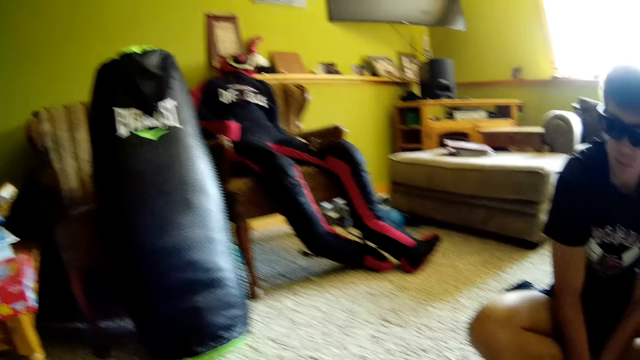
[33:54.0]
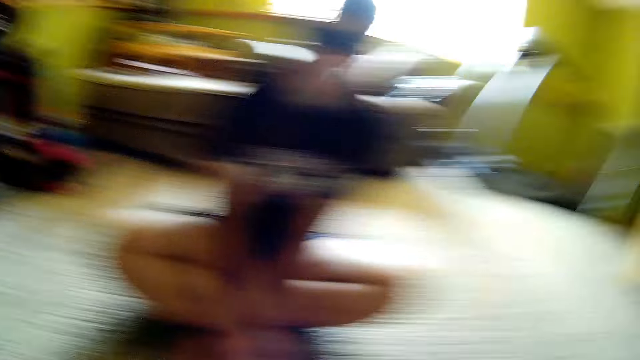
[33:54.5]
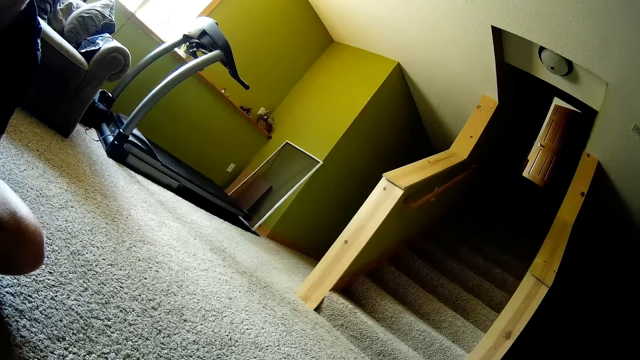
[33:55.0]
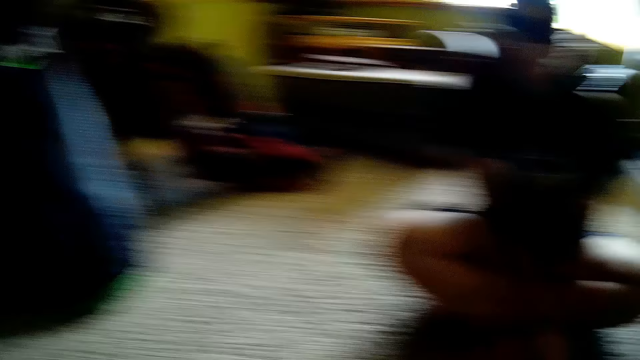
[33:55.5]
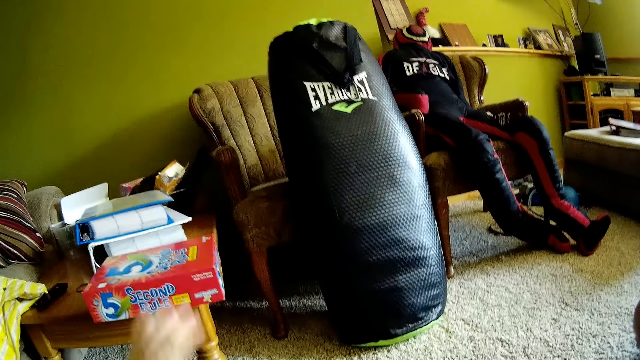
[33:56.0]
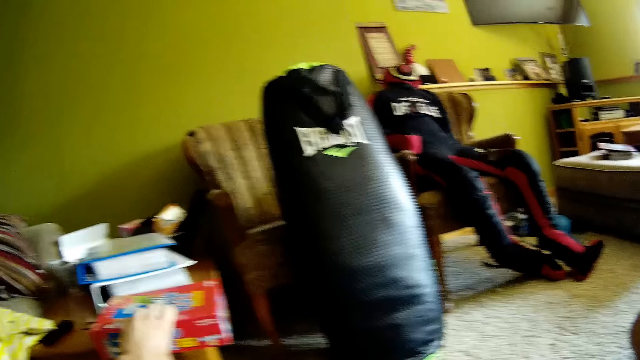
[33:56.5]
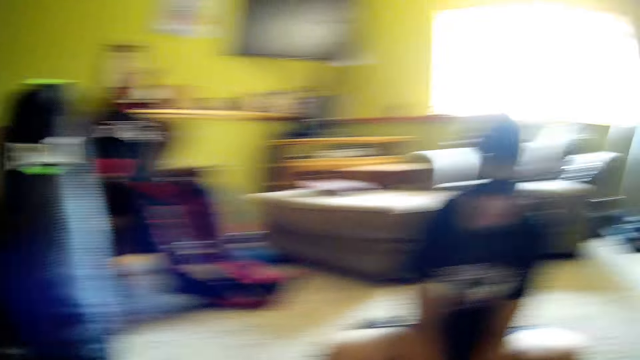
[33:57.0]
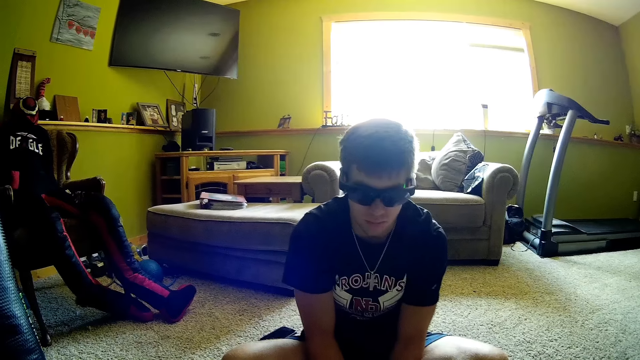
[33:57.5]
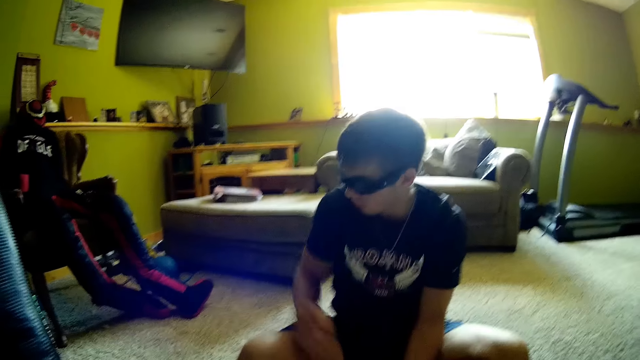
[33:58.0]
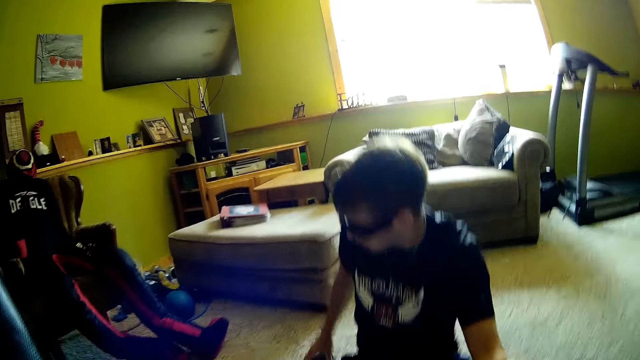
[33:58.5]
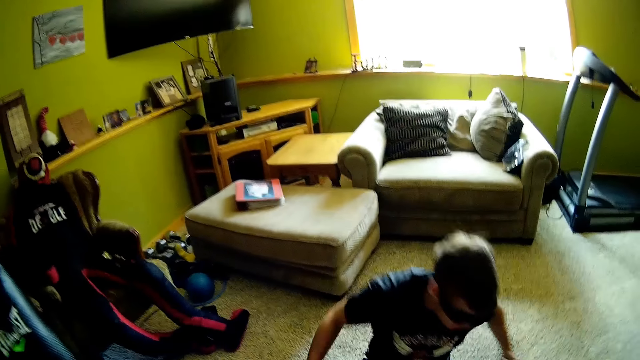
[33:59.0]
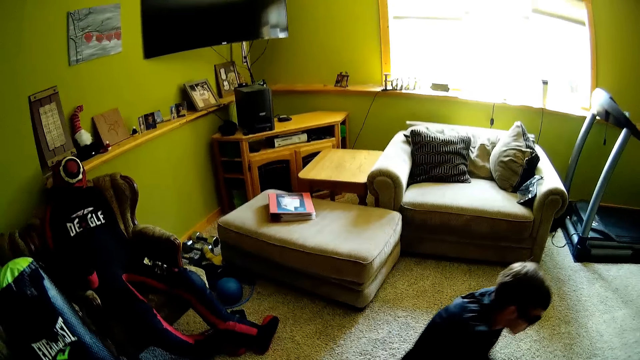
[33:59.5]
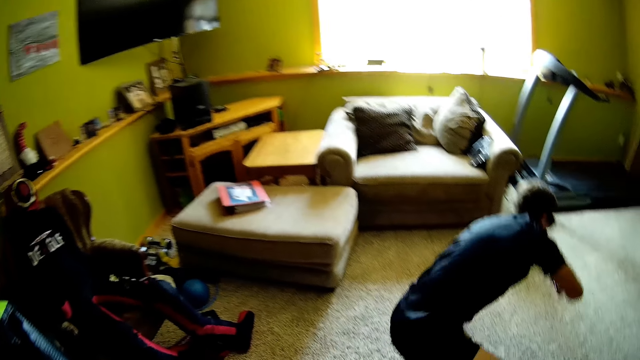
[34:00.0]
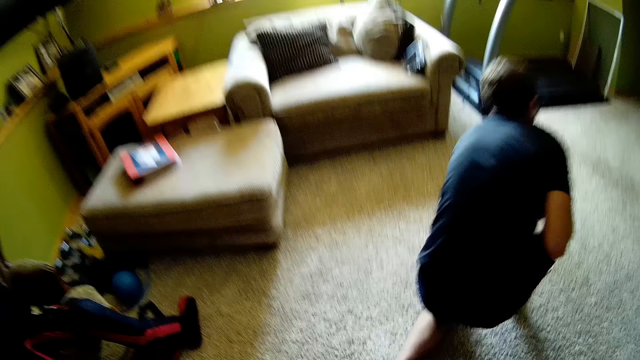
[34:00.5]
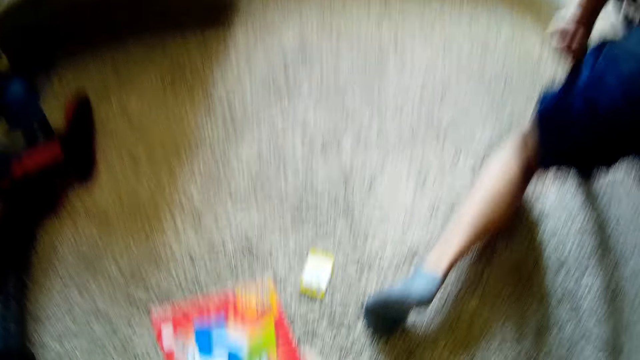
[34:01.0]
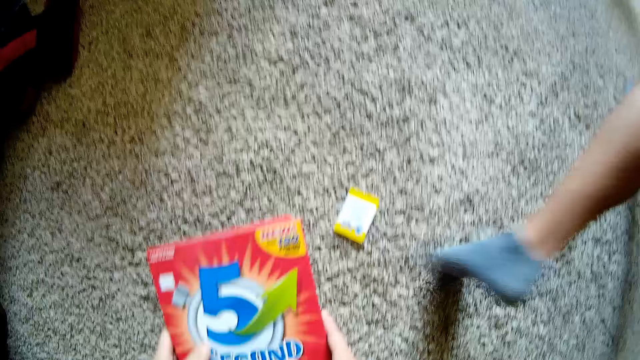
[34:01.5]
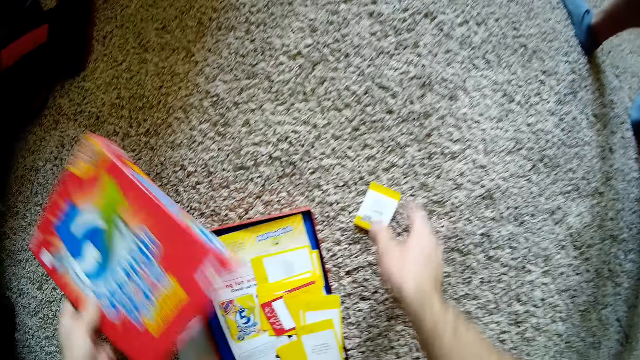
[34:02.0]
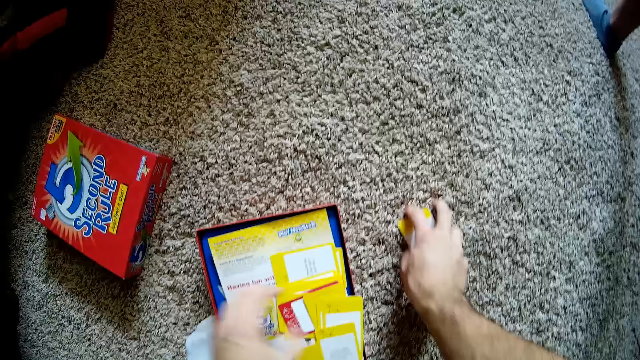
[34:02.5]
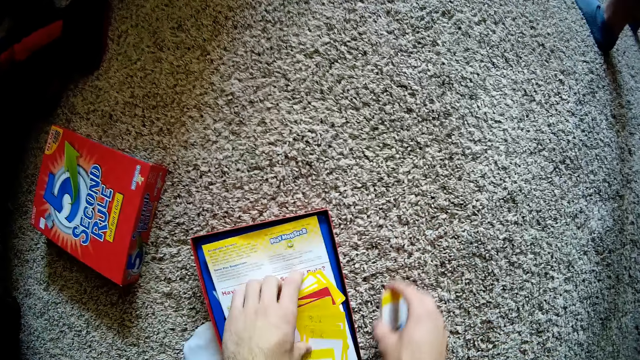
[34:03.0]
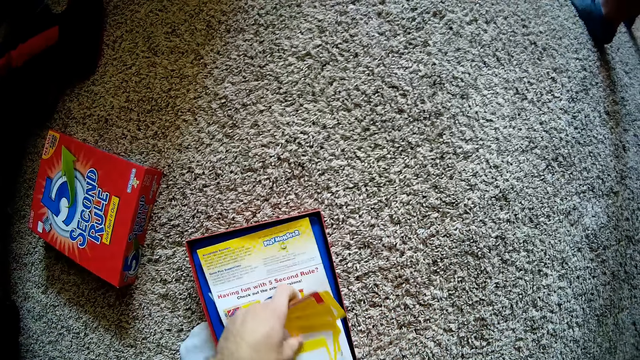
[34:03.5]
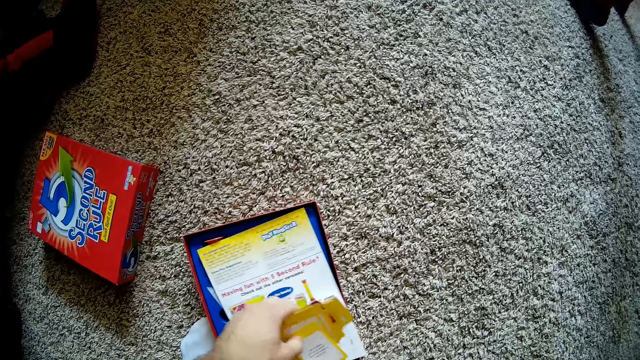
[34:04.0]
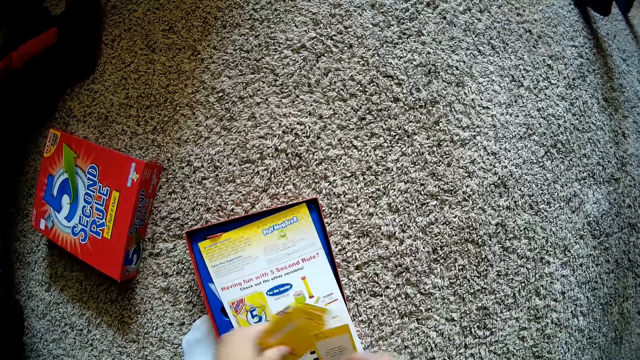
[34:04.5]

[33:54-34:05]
The camera wearer looks around a room. They pick up a 5 second rule box from a table with the left hand. A man picks up a phone with the right hand. The man stands up. The camera wearer plays games. They open the 5 second rule box. They pick up a 5 second rule card from the floor with the right hand. They pick up 5 second rule cards in the box.

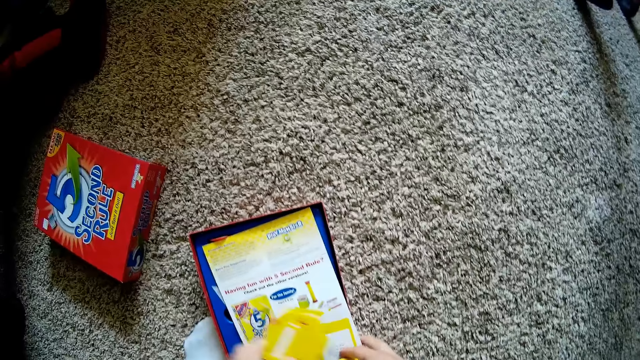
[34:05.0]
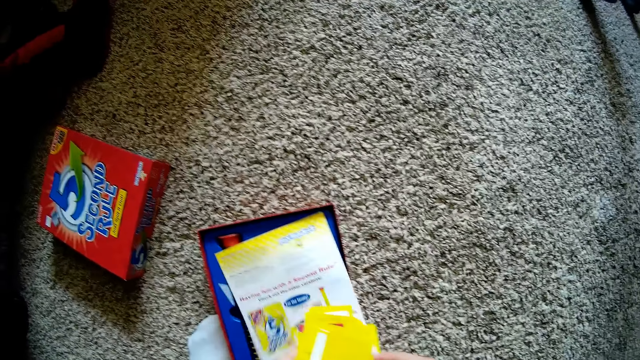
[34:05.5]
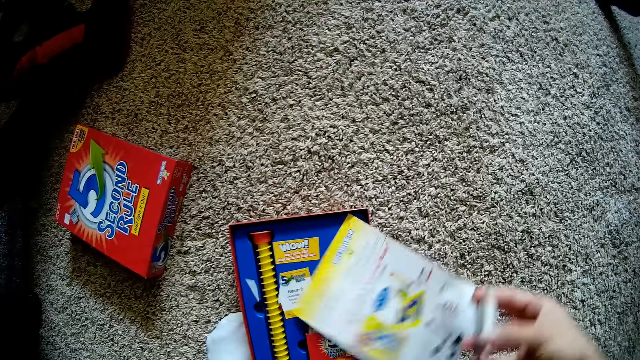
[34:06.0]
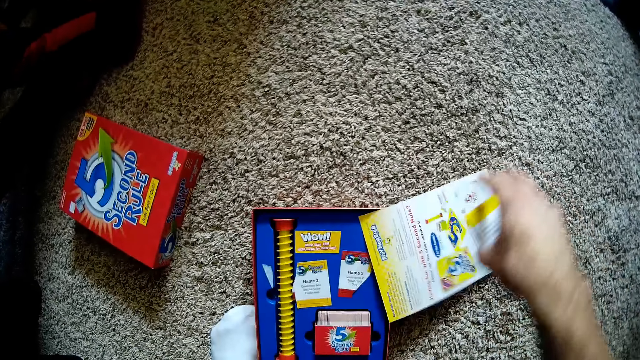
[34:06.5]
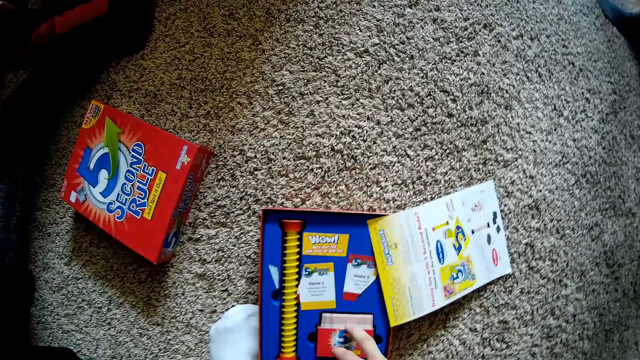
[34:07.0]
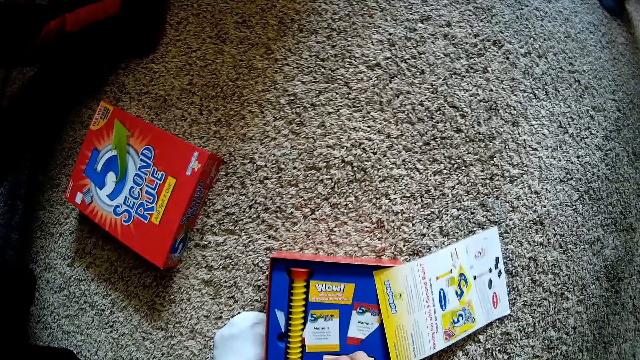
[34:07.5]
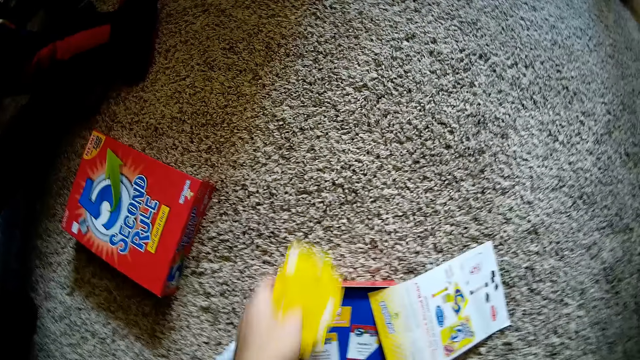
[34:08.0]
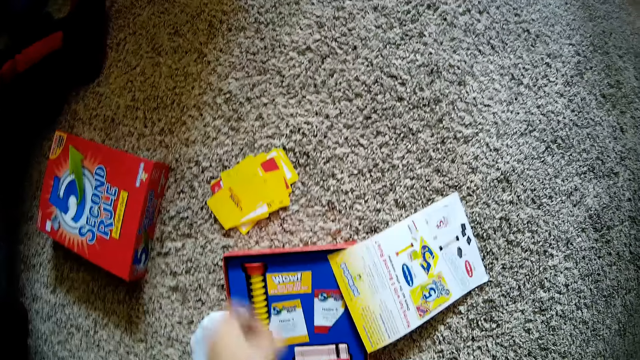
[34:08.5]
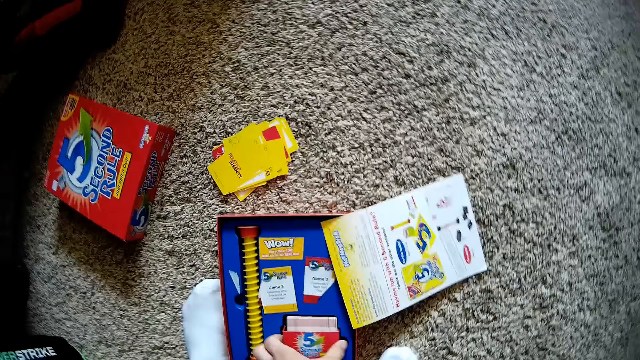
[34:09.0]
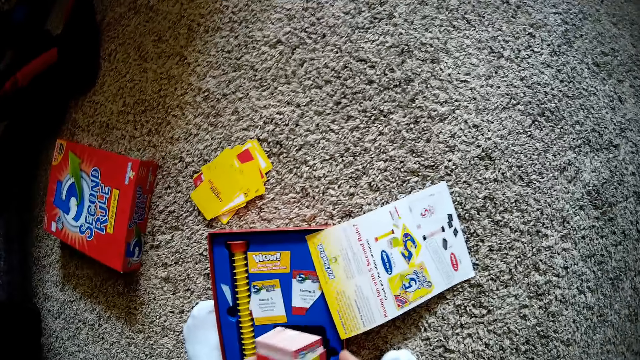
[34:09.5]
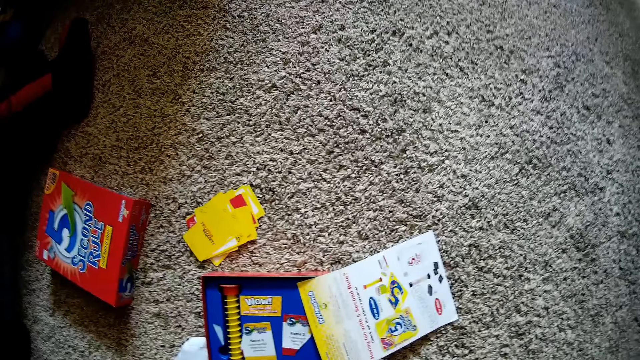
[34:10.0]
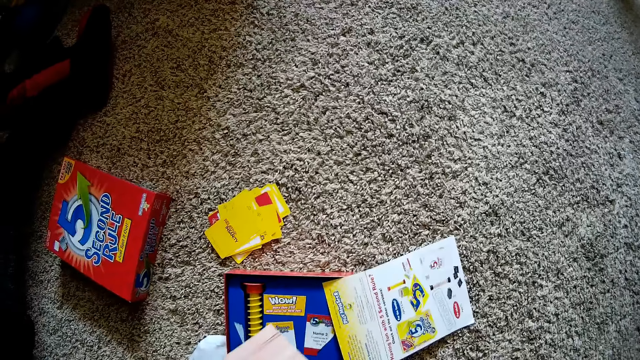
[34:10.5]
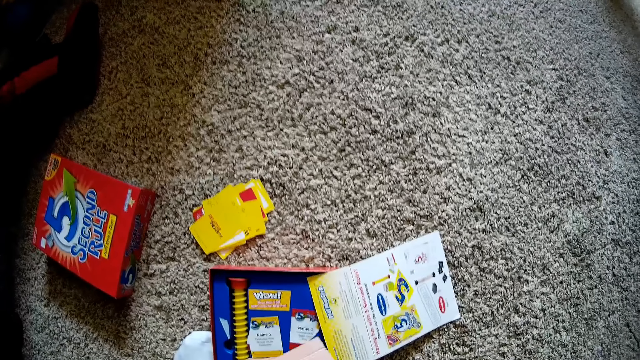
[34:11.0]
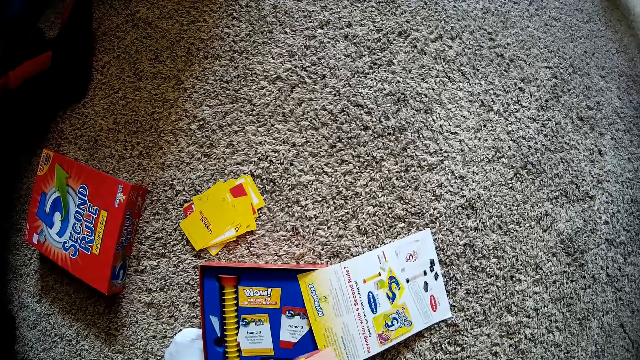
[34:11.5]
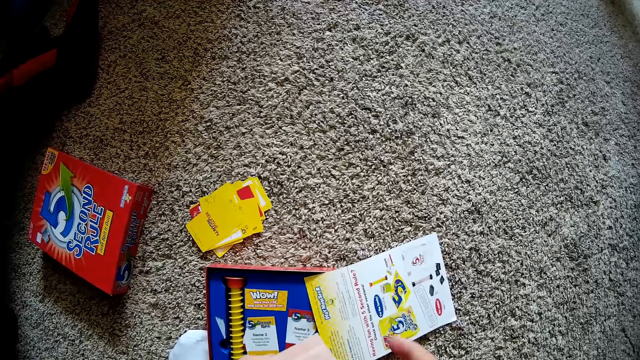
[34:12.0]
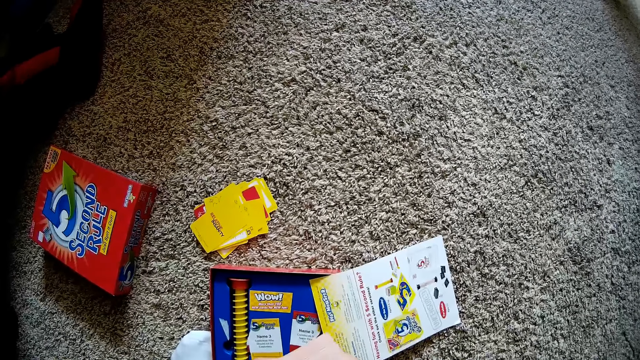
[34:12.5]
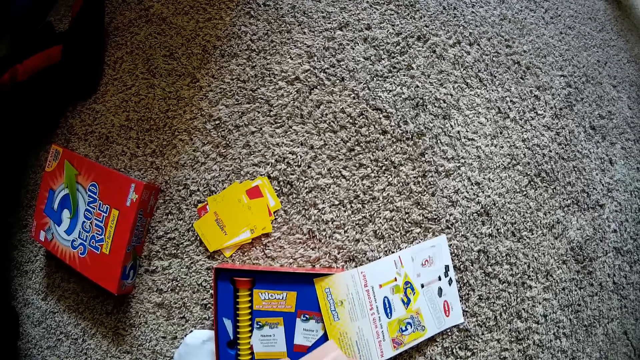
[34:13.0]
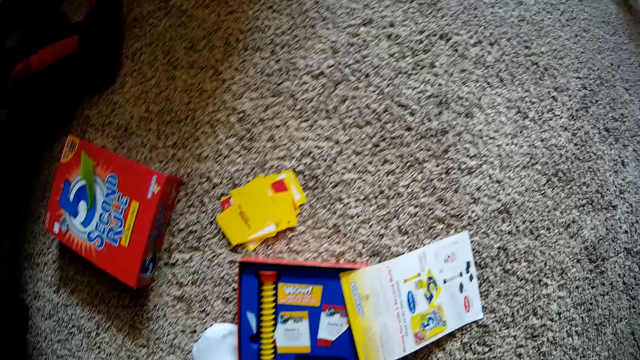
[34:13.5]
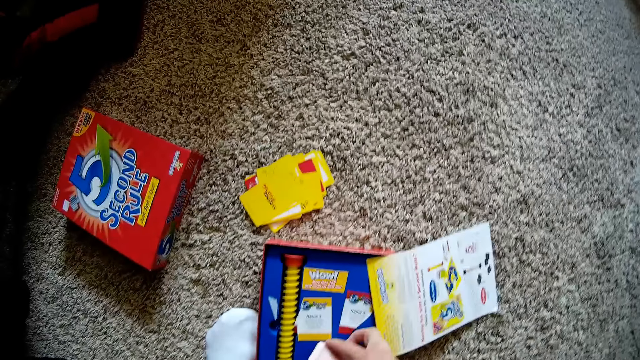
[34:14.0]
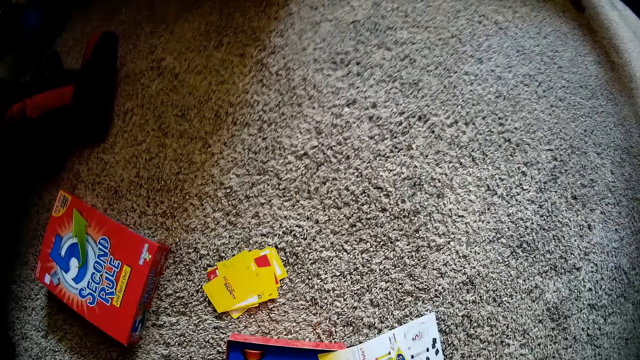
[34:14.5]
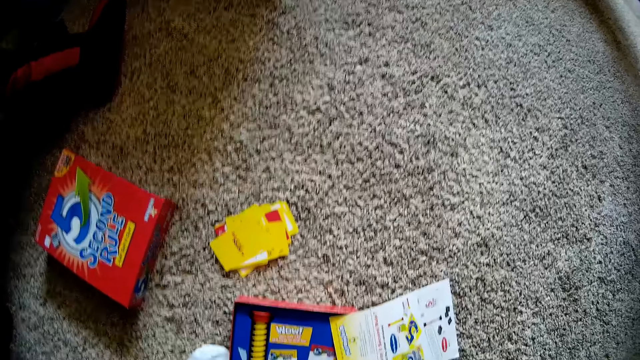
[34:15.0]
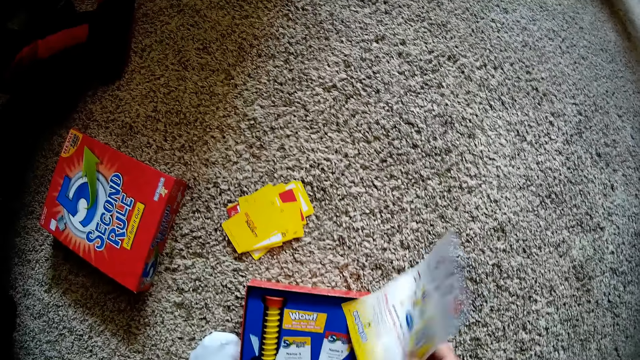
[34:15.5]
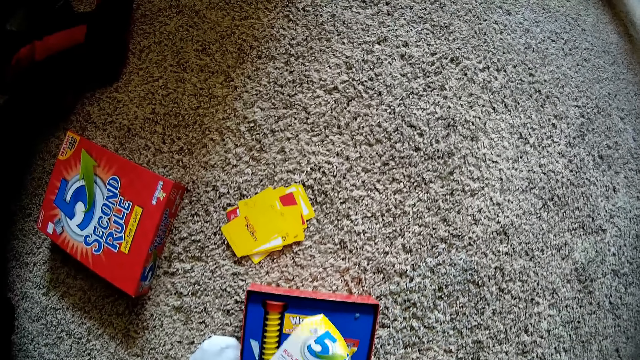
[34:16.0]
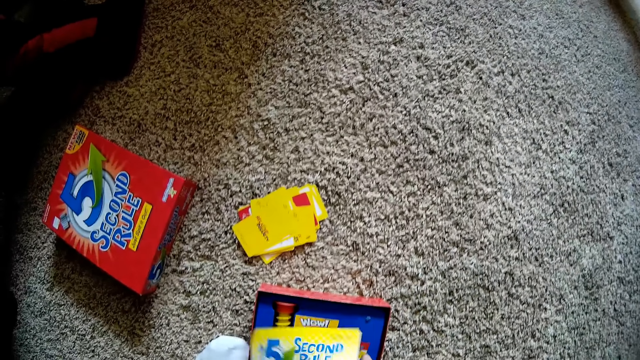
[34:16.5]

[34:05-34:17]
The camera wearer puts aside a 5 second rule paper. They arrange parts of the 5 second rule with the right hand. They place 5 second rule cards on the floor with the left hand. They pick up part of the 5 second rule from a box. They place the part of the 5 second rule in the box. They pick up a paper of the 5 second rule game with the right hand.
